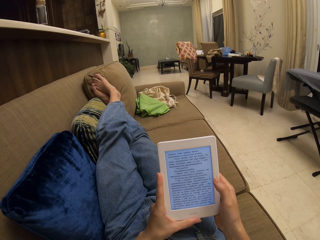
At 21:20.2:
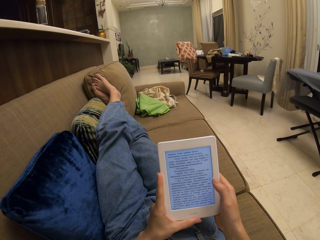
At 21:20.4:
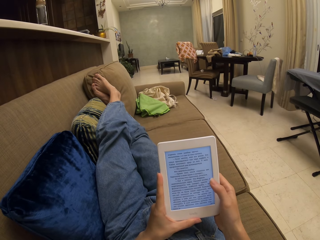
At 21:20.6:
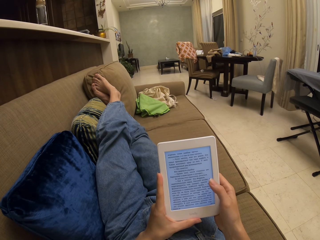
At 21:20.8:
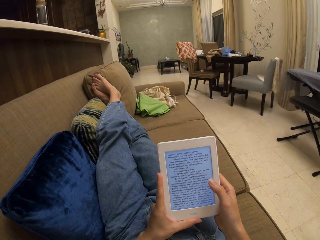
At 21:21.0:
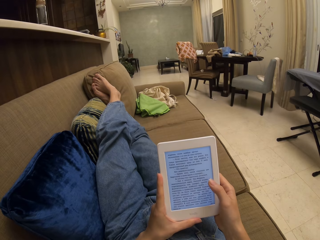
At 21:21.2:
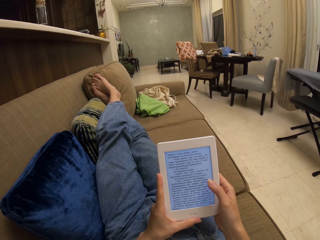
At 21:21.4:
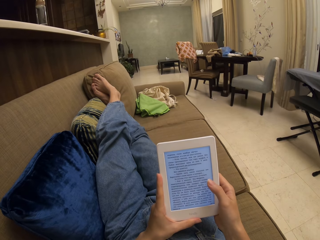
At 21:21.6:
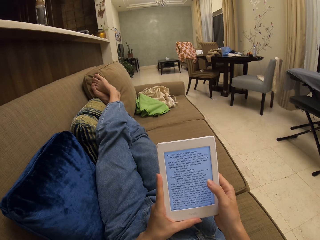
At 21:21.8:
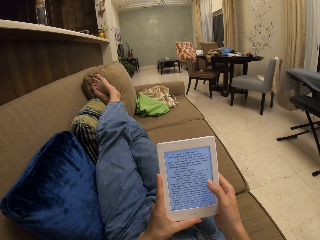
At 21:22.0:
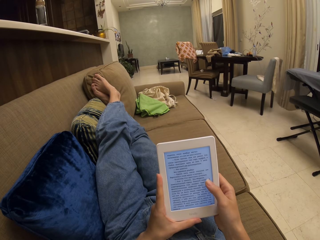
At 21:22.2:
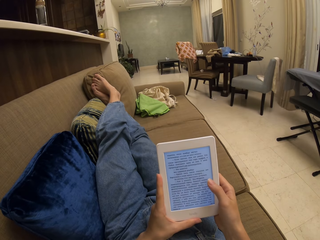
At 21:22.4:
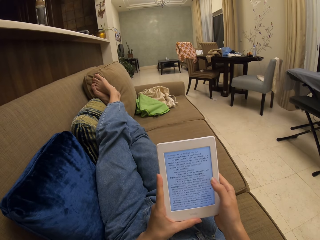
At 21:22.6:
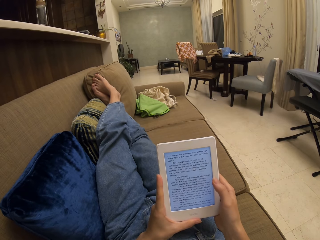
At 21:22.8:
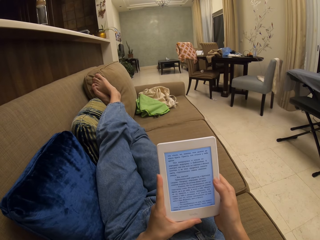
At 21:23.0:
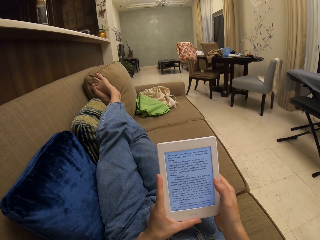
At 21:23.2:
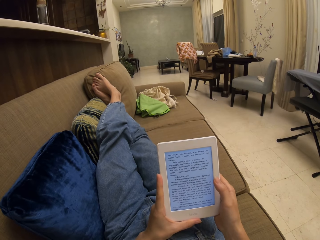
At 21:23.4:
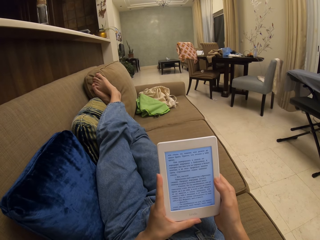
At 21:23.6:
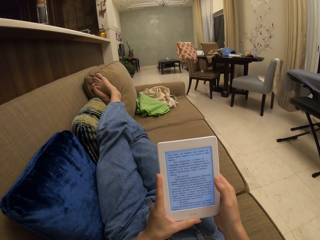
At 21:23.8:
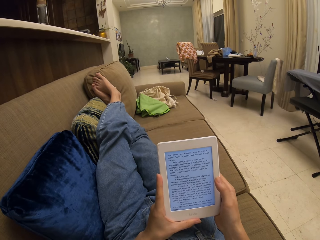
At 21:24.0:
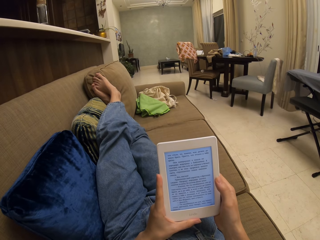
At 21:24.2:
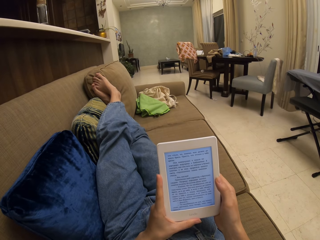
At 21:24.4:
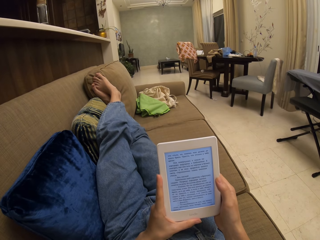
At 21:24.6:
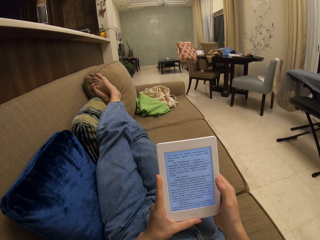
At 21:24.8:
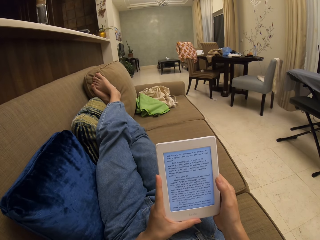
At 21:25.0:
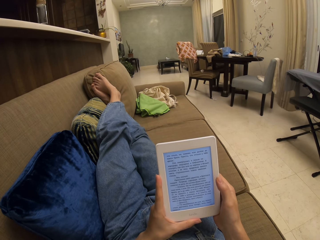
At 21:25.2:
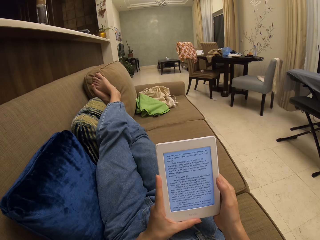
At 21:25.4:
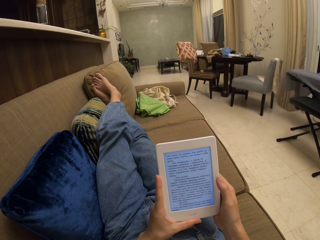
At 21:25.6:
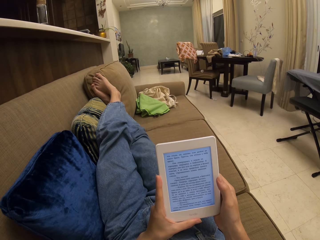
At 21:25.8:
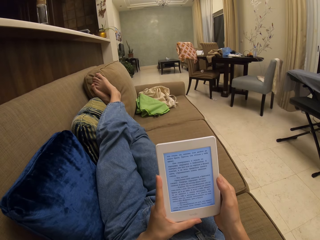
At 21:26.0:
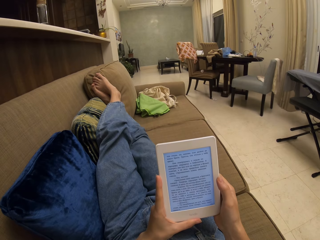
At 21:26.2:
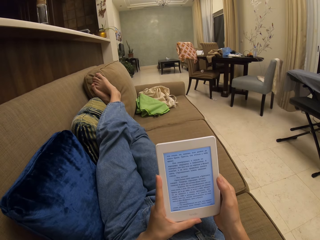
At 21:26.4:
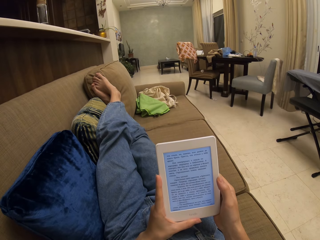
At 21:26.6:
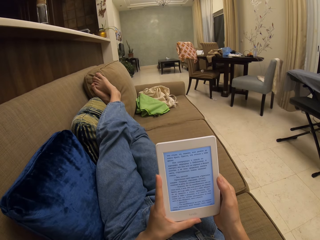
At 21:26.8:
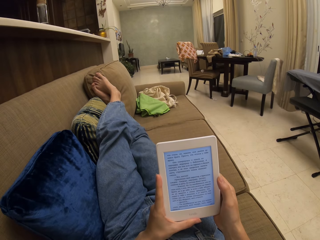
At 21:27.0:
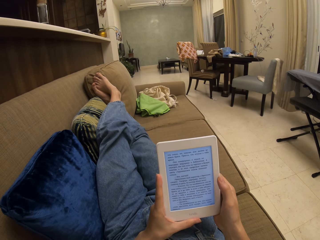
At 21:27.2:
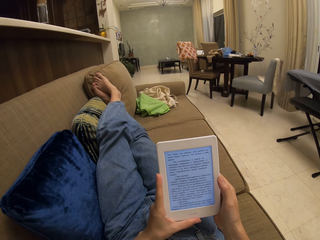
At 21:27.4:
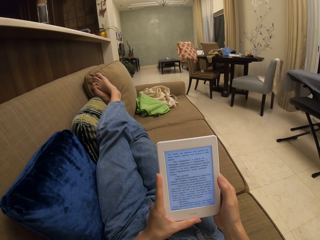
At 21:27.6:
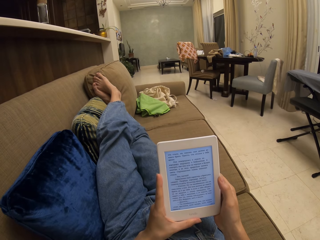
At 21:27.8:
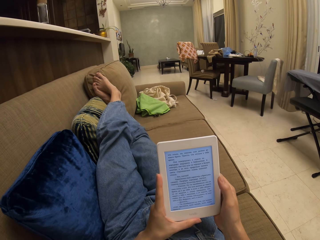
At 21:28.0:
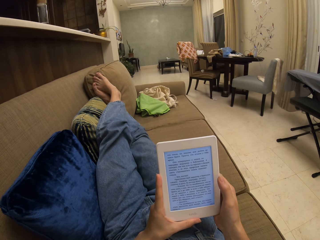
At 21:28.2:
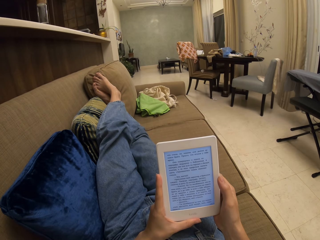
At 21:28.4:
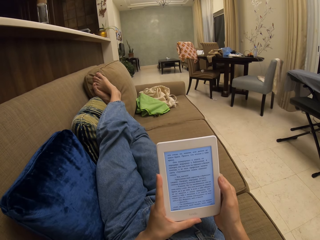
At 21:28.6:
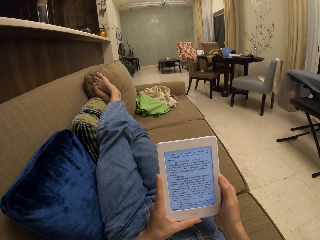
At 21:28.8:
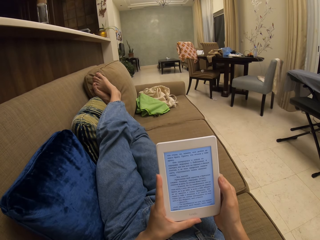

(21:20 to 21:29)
The camera wearer operates the tablet. They touch the screen. They read a book on the tablet.

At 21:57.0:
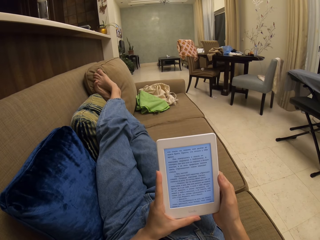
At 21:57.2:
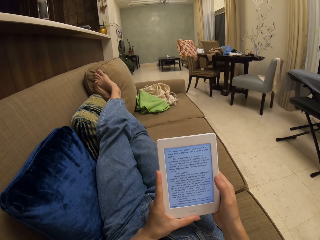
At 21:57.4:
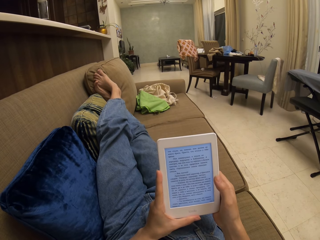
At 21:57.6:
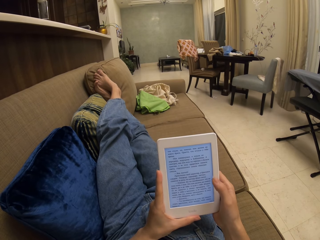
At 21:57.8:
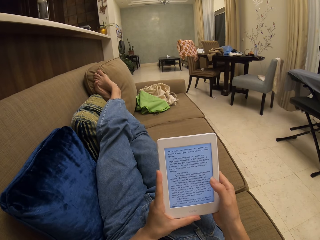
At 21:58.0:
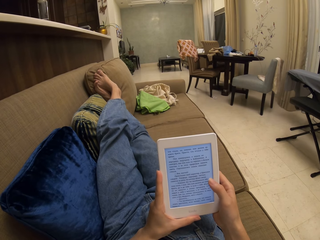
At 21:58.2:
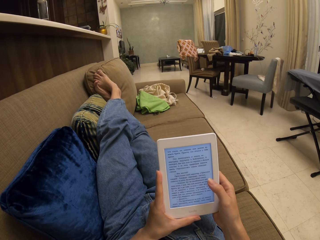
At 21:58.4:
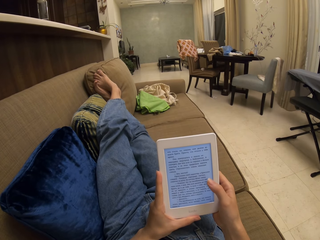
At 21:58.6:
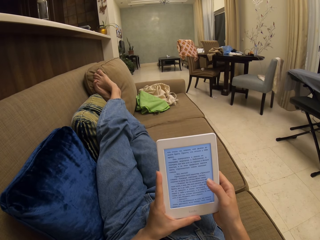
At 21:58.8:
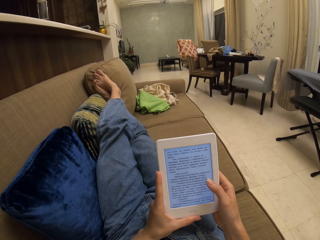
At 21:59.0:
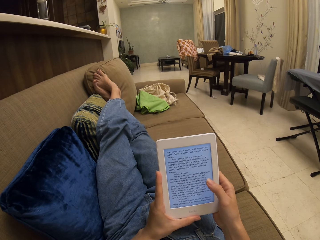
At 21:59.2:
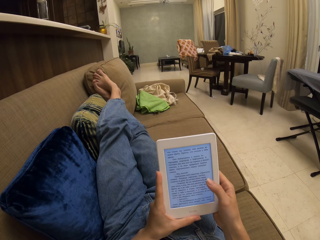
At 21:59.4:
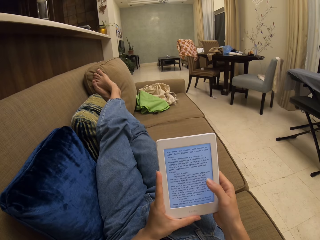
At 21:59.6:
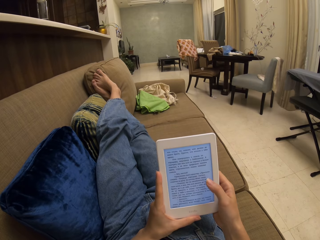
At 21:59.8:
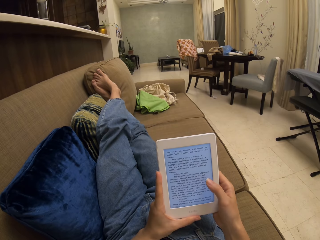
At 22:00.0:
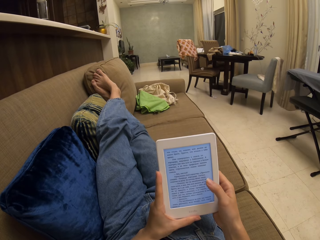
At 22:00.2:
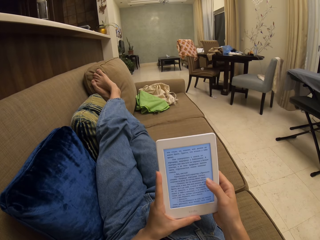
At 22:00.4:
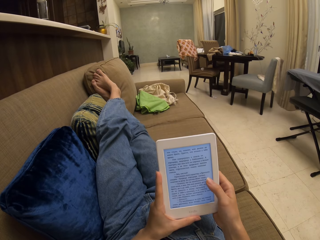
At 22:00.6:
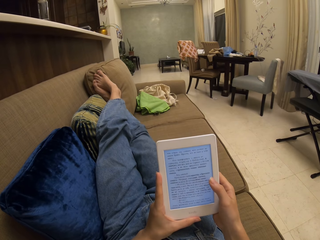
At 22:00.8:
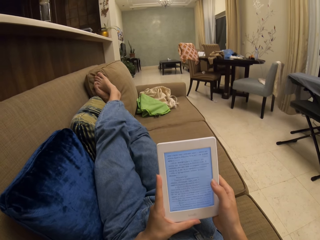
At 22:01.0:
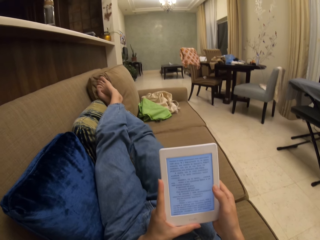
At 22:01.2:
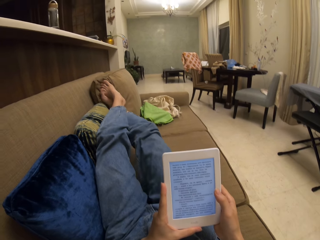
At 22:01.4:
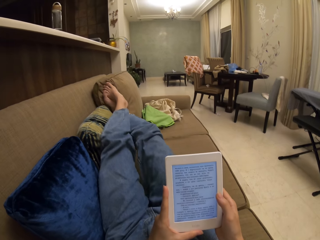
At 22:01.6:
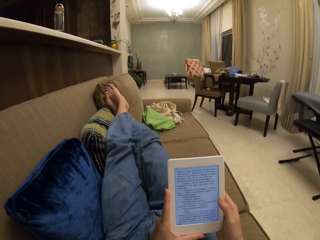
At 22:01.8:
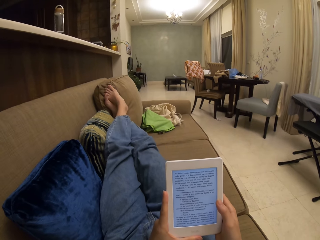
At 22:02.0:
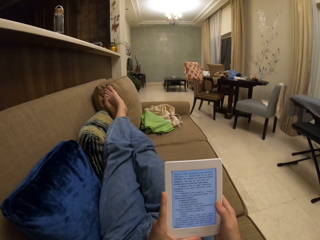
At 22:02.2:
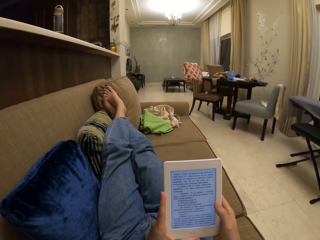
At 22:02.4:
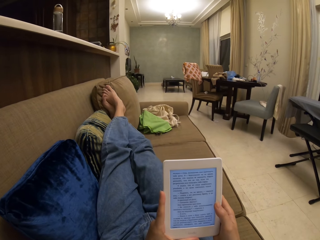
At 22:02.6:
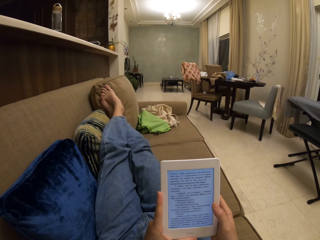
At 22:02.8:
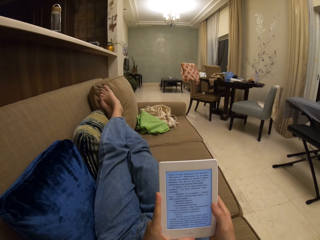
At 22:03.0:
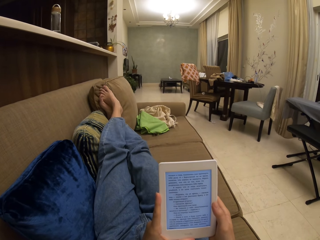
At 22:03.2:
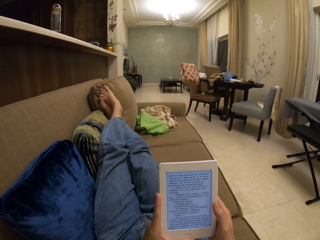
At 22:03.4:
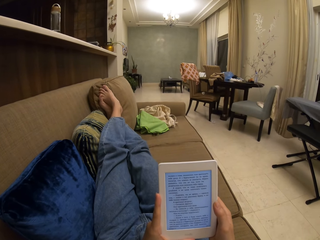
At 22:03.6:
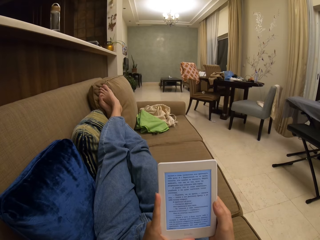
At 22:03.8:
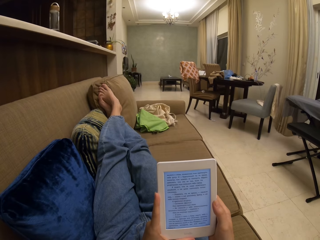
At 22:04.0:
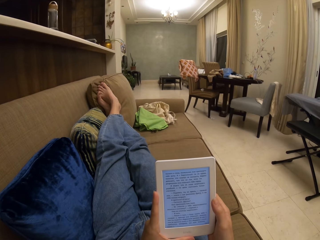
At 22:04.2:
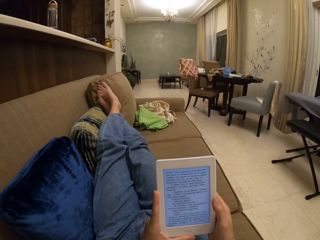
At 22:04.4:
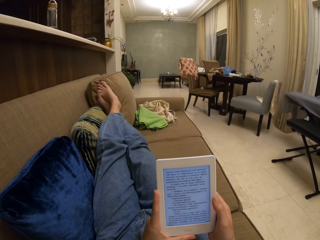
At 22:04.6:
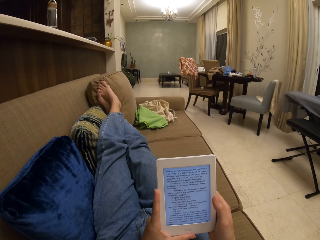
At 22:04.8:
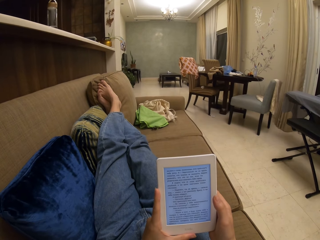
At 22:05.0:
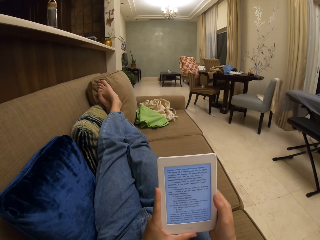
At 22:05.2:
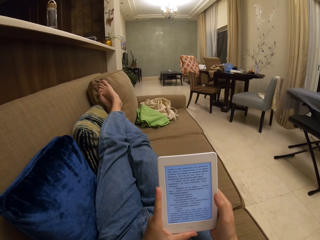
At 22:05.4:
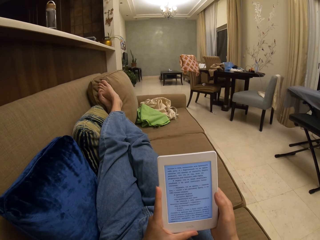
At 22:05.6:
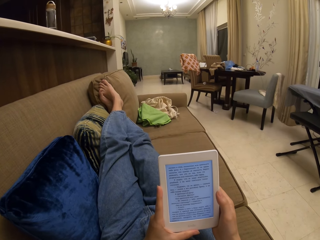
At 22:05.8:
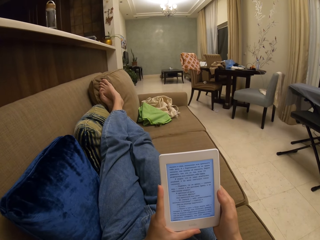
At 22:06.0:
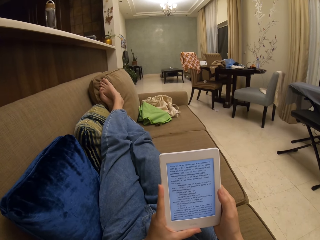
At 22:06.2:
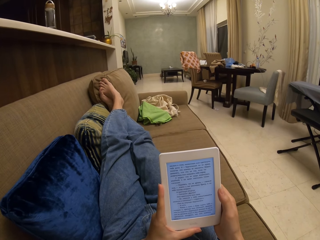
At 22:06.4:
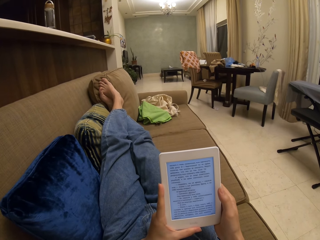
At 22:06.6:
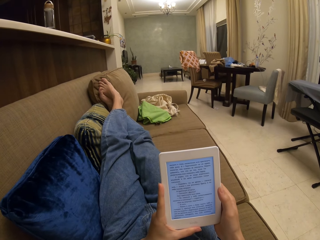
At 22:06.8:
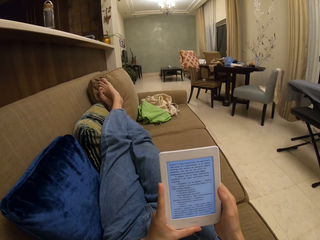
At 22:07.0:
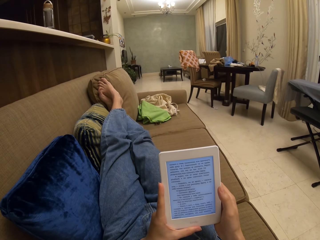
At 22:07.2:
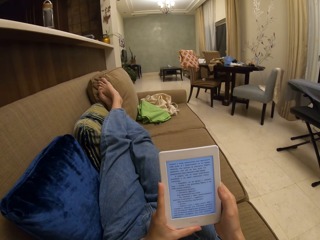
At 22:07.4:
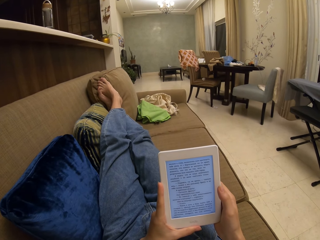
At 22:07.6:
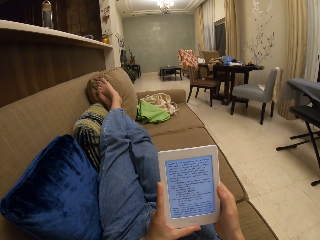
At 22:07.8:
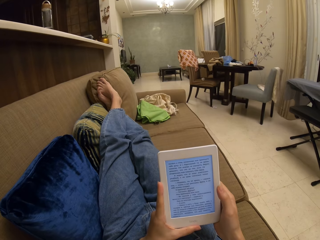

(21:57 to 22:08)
The camera wearer operates the tablet. They touch the screen. They read a book on the tablet.

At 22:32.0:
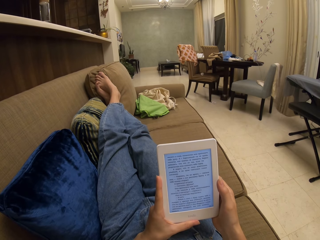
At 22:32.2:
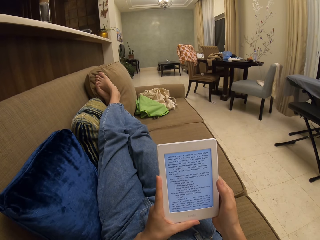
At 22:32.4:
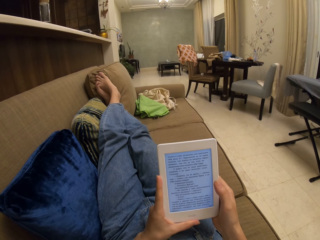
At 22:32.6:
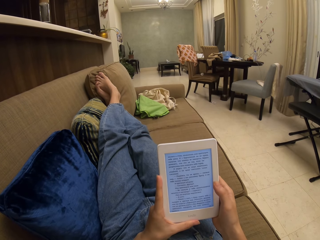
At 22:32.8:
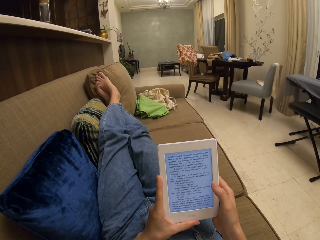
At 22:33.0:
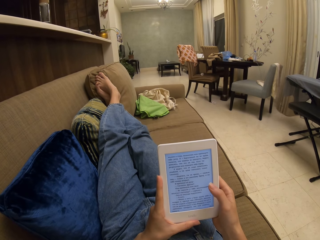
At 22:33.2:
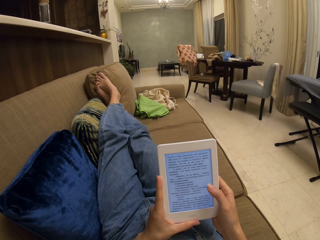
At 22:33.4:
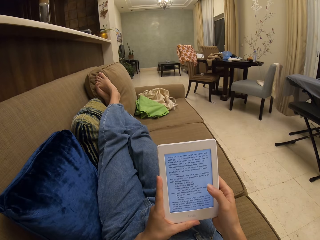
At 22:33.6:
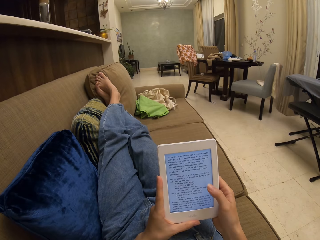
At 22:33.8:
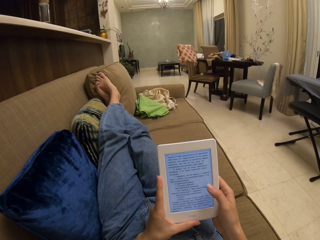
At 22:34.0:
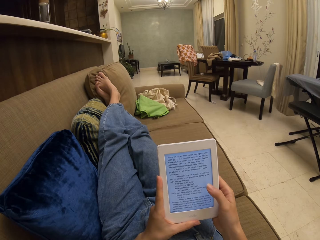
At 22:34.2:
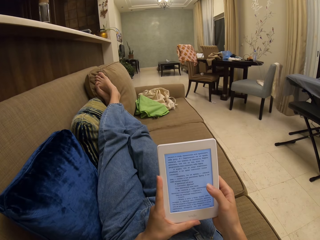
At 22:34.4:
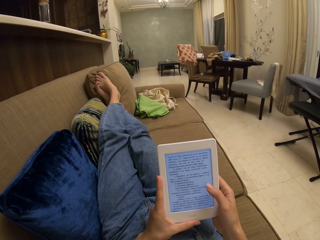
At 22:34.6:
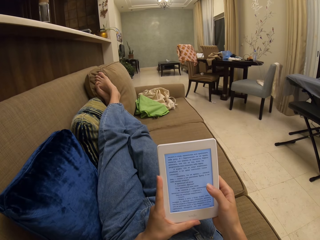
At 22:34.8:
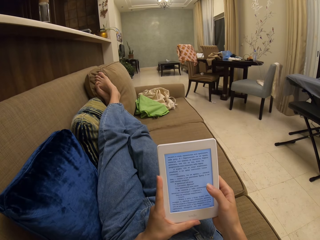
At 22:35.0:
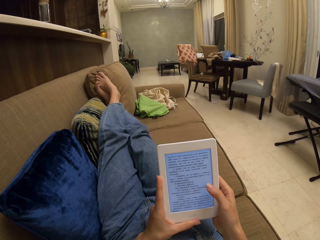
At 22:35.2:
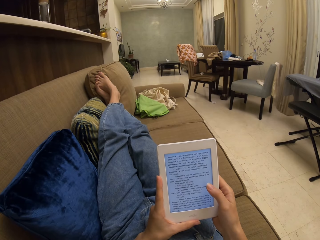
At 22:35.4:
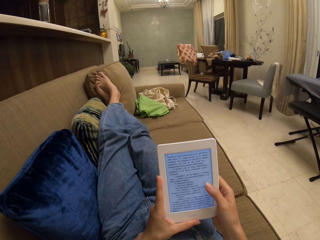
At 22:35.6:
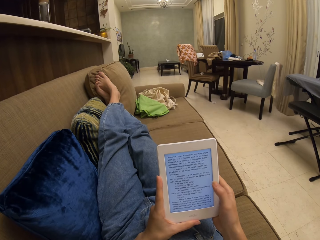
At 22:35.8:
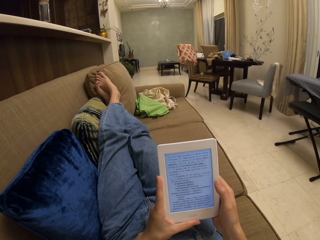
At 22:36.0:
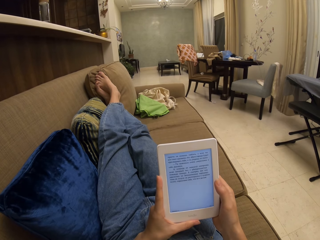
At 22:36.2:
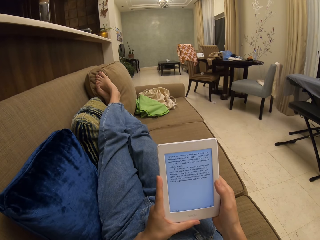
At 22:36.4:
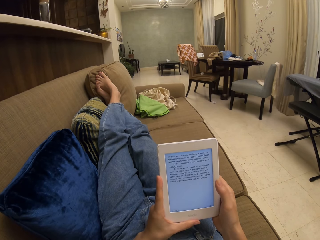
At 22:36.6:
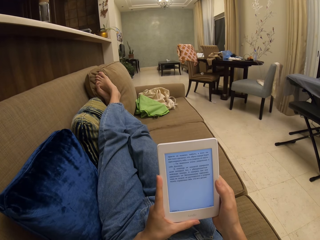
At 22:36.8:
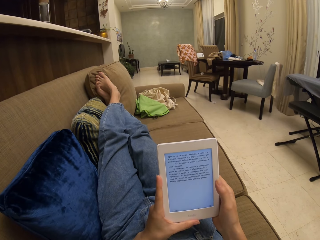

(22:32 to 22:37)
The camera wearer operates the tablet. They touch the screen.
